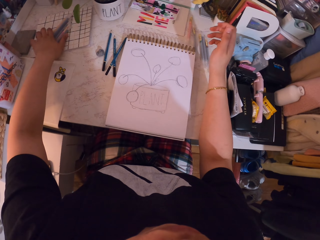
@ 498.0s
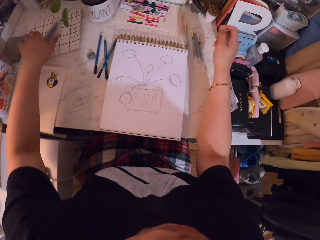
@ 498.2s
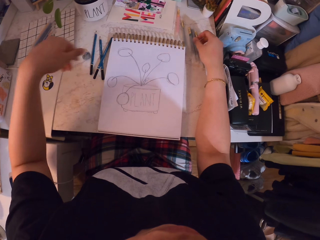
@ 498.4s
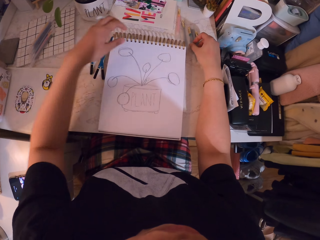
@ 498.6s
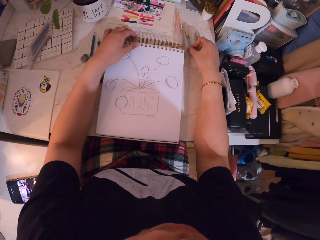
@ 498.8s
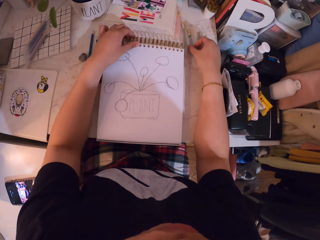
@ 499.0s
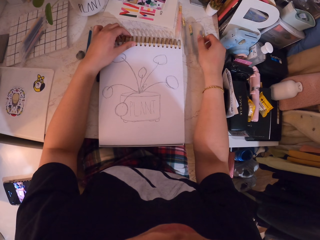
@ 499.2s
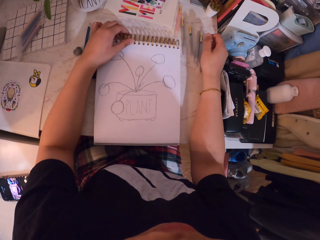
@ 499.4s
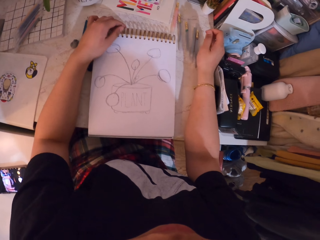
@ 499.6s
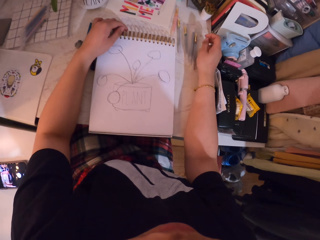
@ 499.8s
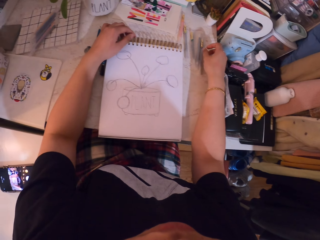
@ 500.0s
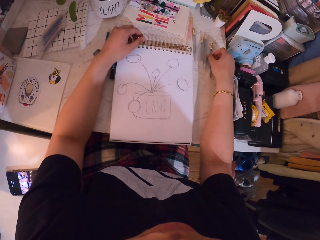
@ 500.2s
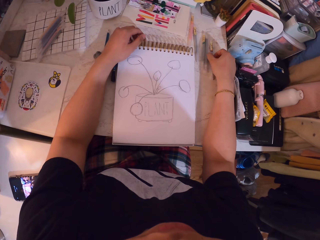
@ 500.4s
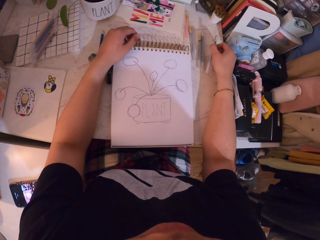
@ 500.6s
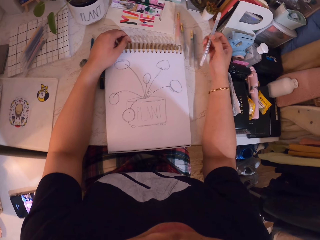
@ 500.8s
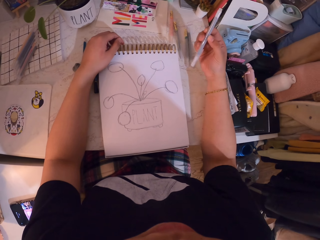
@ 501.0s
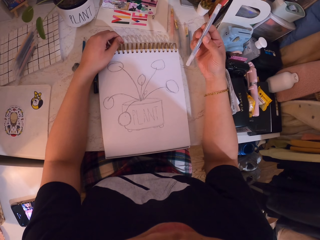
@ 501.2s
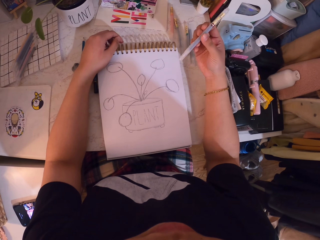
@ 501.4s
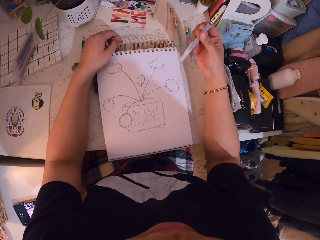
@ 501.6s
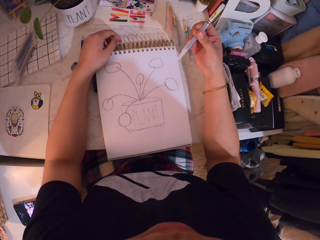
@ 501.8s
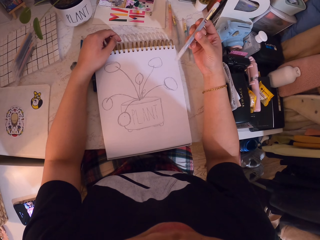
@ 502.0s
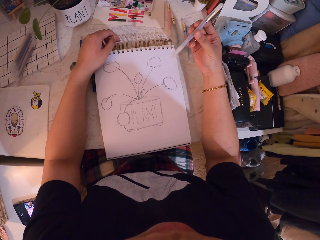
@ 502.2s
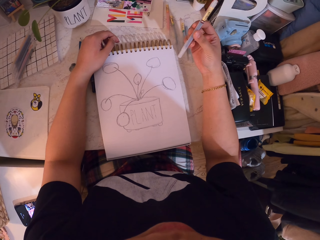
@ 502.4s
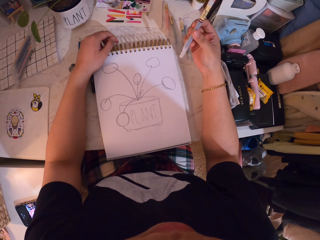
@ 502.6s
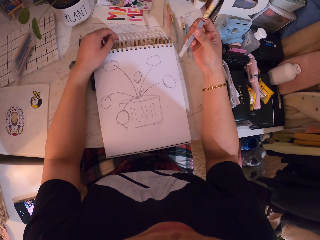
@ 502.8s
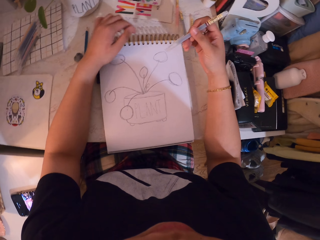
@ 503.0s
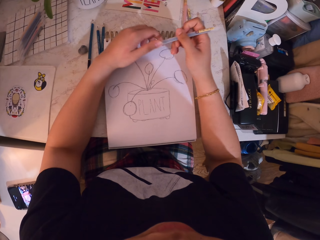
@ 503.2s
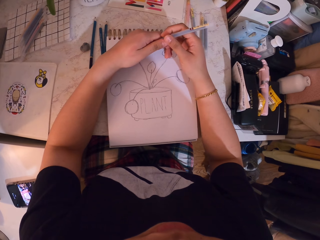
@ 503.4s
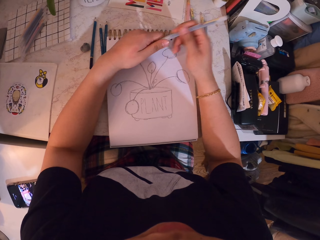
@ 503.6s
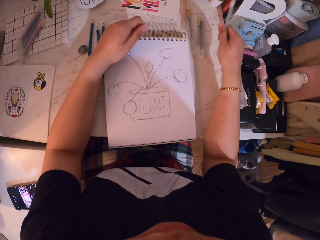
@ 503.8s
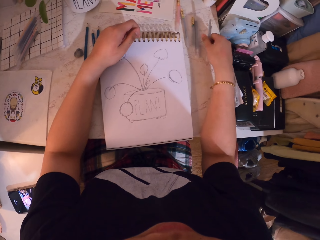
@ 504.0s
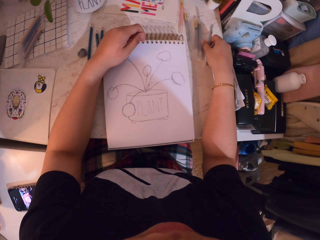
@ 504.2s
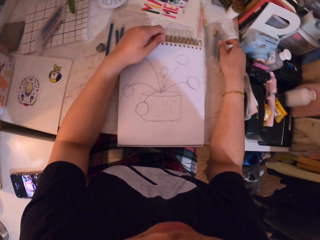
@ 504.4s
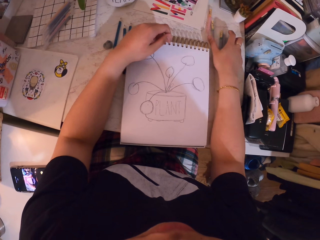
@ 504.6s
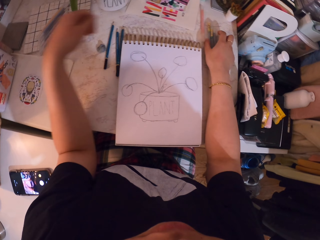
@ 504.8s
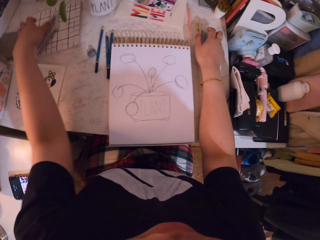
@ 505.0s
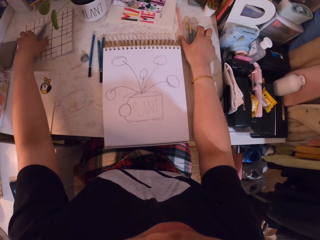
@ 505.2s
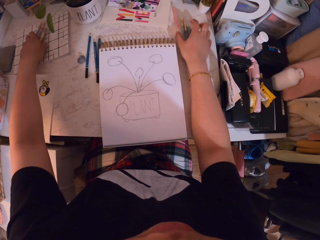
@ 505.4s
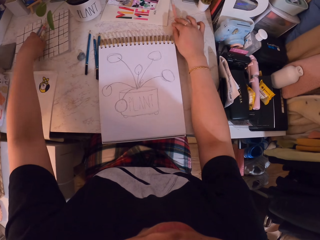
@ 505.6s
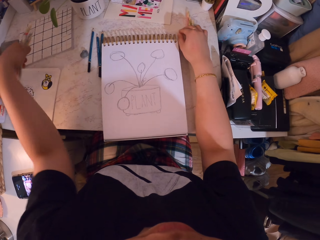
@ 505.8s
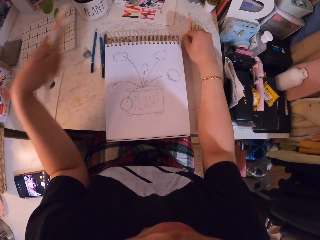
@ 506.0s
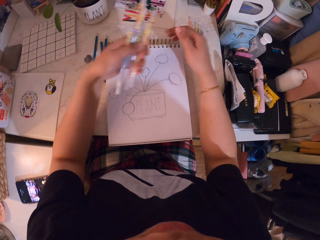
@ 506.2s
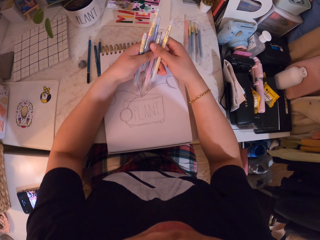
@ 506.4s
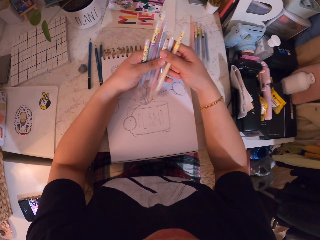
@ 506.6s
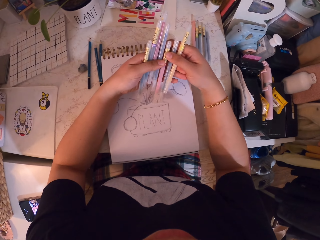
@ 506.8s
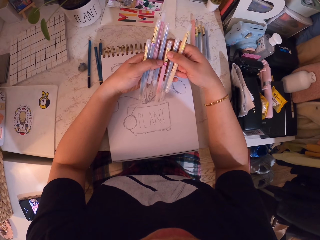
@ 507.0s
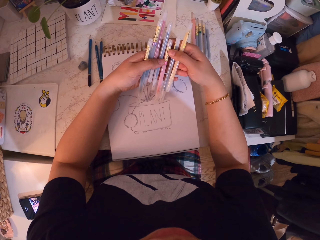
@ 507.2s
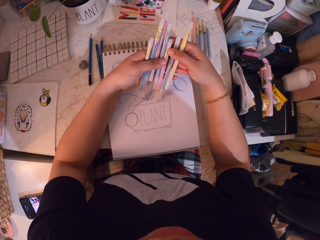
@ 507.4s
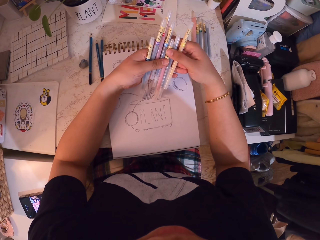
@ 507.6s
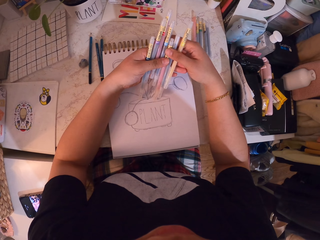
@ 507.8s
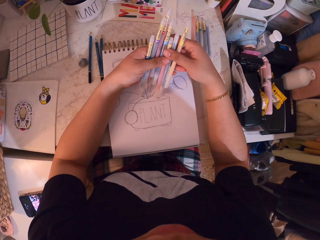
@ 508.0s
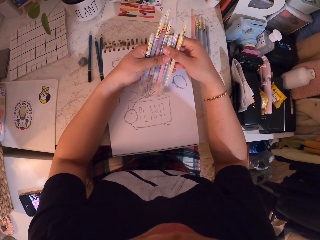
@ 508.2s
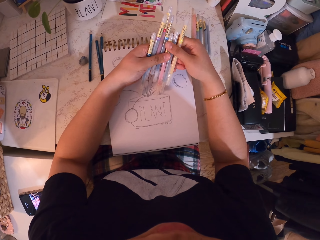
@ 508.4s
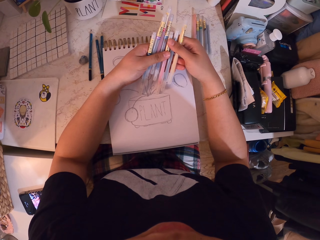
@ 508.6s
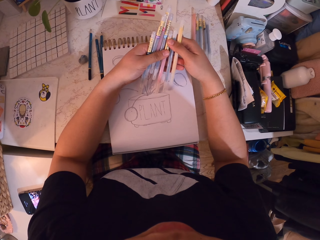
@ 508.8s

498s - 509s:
The camera wearer holds the pencils and the book. They pick up a colored pencil. They take the colored pencils.

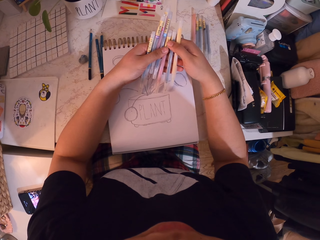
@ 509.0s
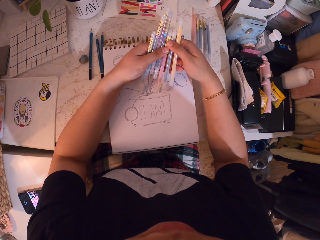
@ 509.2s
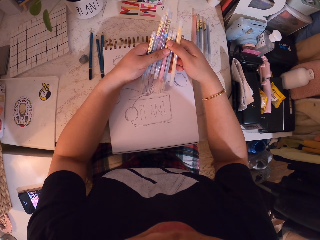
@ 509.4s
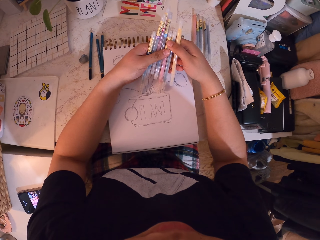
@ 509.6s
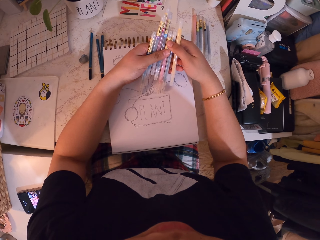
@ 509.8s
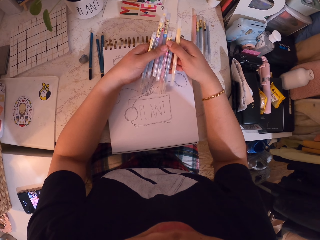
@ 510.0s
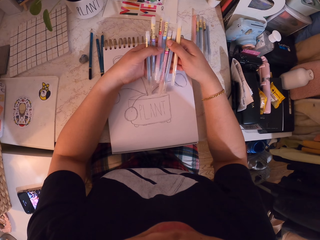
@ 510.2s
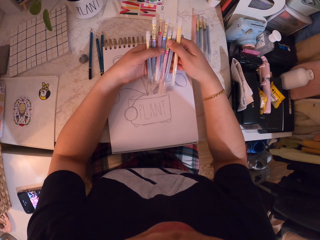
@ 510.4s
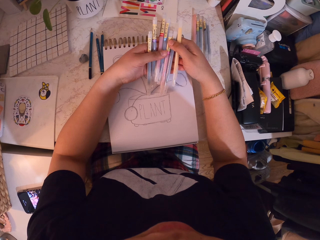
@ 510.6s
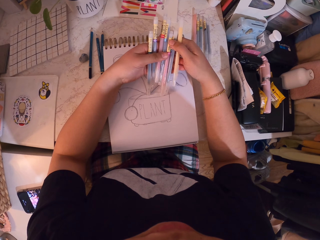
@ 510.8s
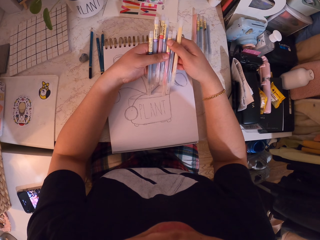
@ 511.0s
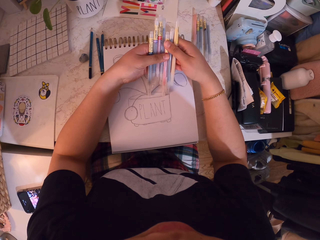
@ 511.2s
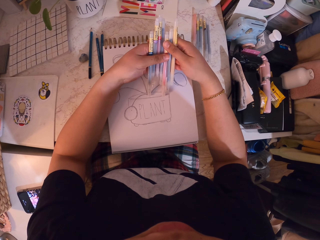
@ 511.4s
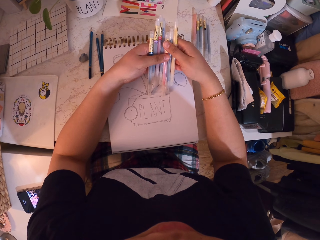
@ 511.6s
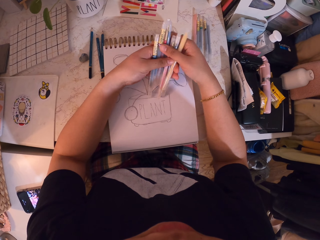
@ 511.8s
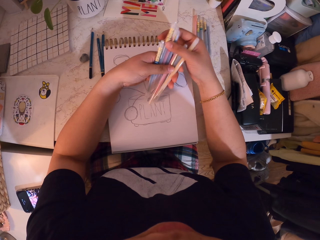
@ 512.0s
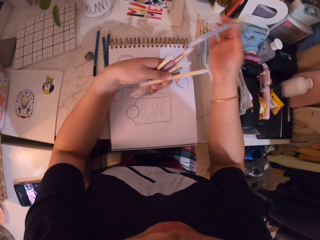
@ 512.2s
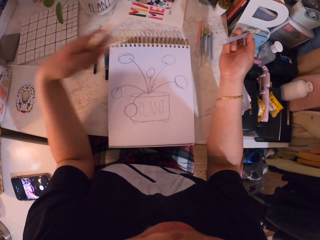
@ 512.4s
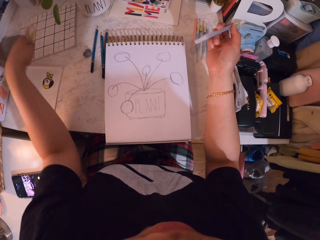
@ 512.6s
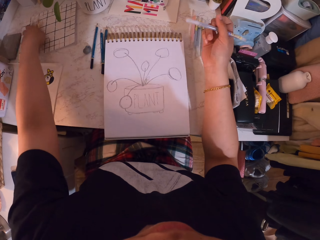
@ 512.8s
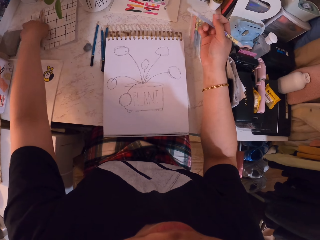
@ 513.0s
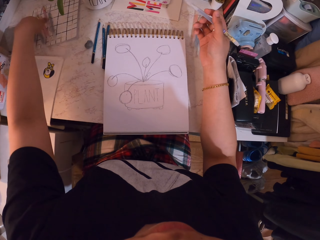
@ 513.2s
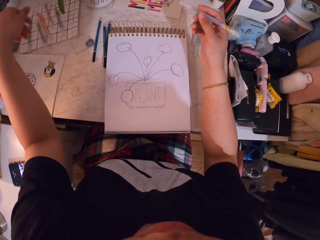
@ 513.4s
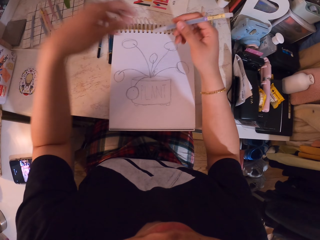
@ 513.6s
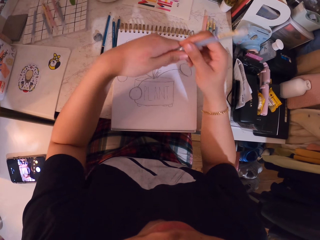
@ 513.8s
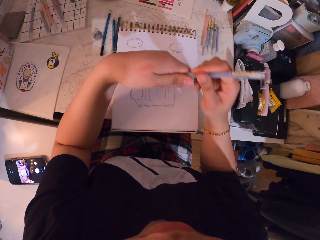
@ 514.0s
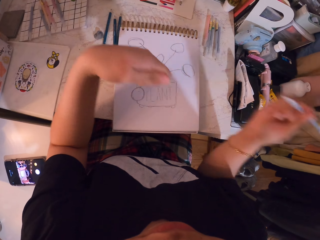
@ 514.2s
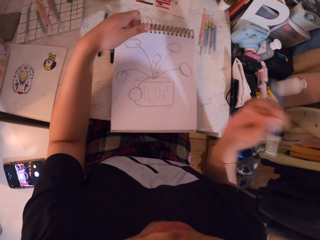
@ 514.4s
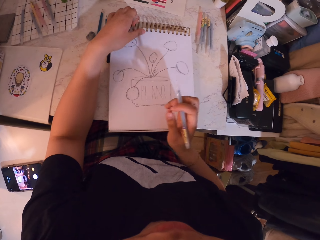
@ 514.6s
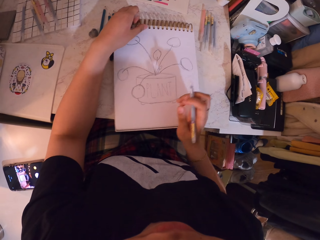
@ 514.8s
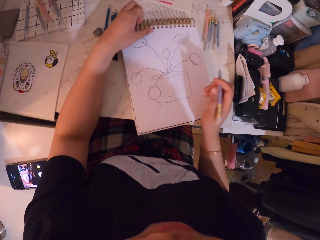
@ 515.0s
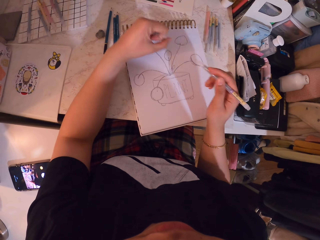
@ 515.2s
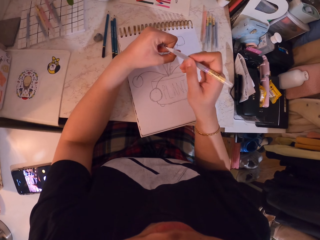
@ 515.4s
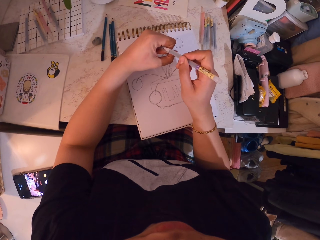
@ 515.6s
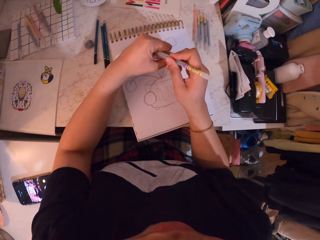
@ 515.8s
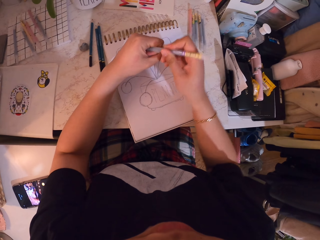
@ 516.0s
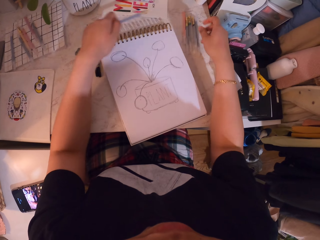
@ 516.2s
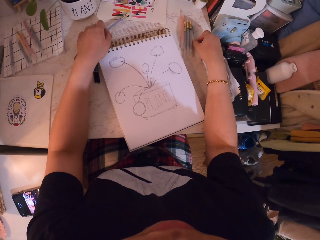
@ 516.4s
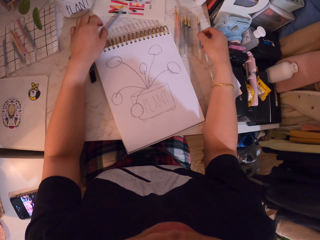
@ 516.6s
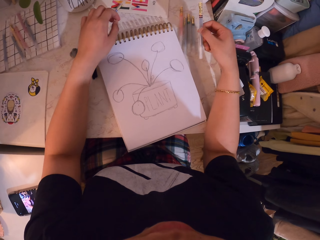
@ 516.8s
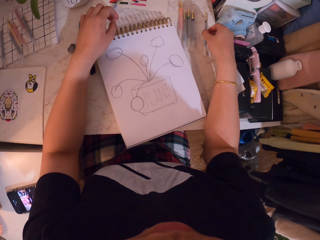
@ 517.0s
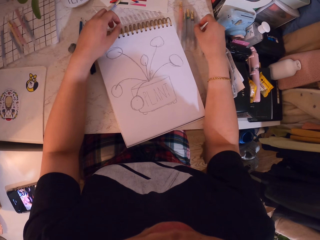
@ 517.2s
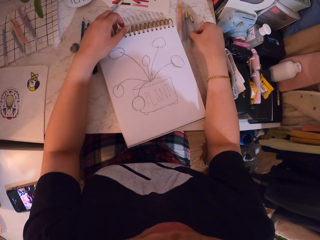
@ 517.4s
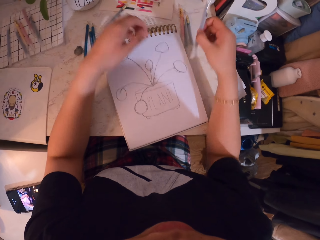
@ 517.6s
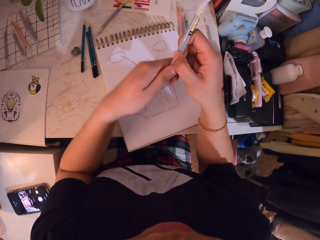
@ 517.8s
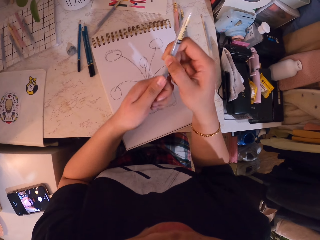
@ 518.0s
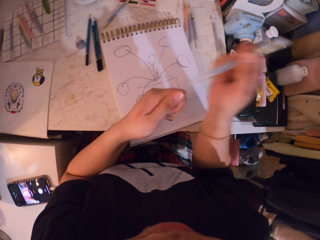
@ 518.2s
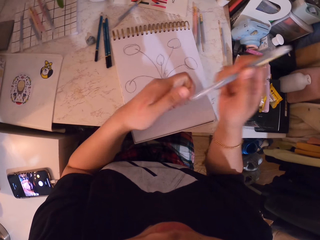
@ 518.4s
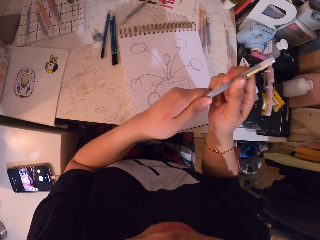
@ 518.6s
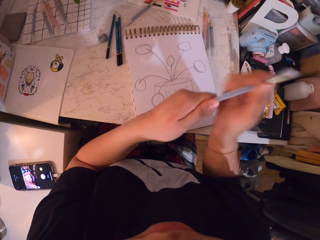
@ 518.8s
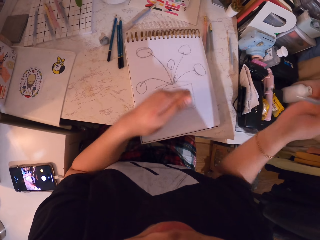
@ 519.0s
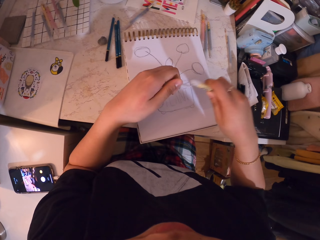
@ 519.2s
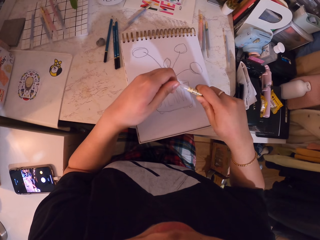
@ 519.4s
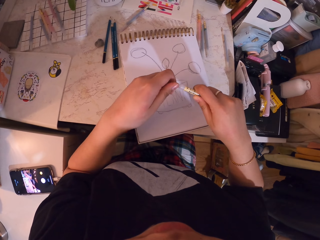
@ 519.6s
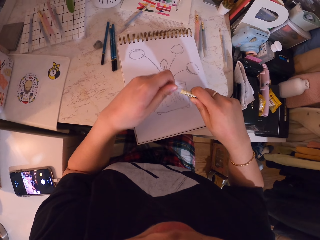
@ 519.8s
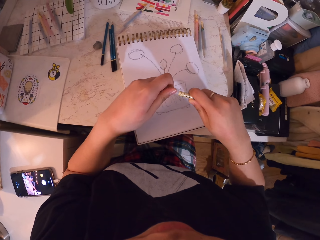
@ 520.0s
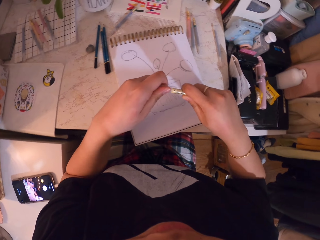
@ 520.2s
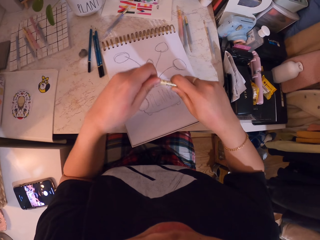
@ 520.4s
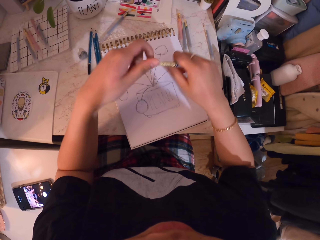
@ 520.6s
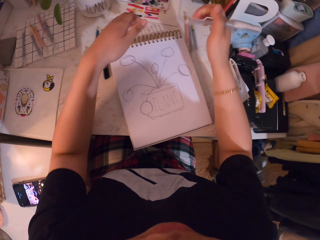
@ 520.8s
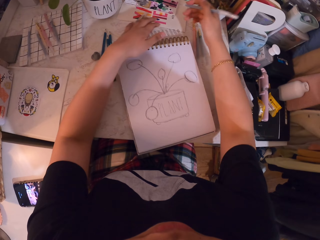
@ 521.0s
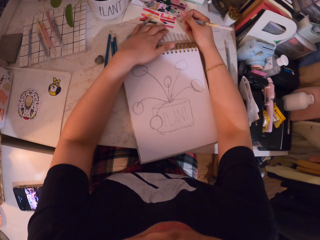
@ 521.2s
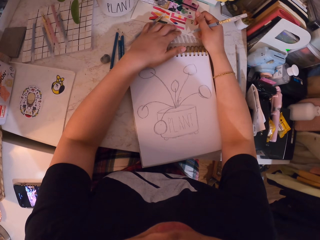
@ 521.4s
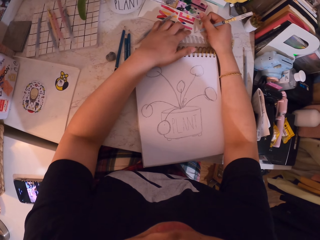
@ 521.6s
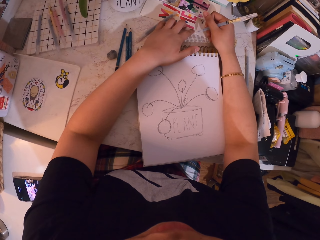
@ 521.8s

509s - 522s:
The camera wearer selects pencils. They return the colored pencils to the left. They uncork the colored pencil. They put the pencil on the table. They pick up another pencil. They uncork the pencil. They put the cork on the pencil.
